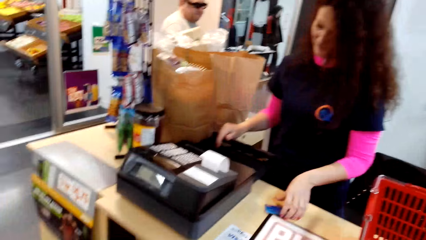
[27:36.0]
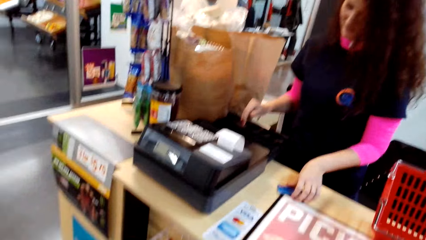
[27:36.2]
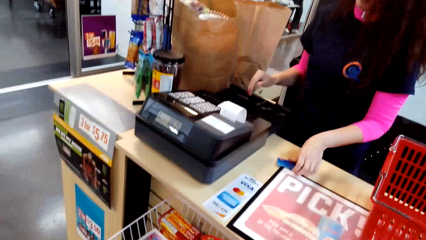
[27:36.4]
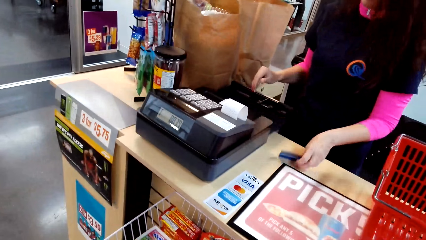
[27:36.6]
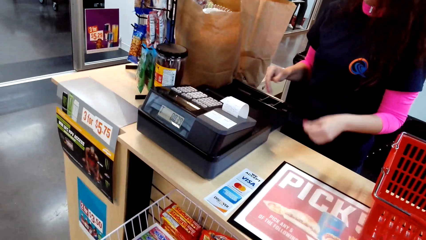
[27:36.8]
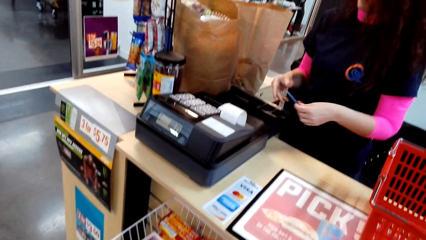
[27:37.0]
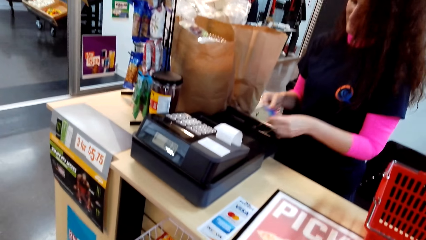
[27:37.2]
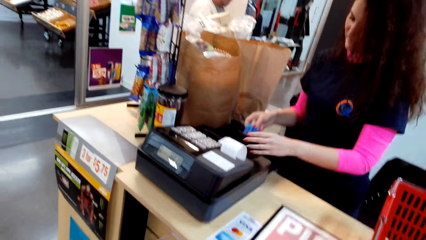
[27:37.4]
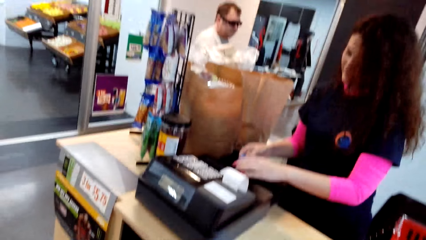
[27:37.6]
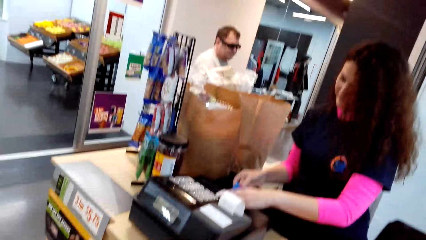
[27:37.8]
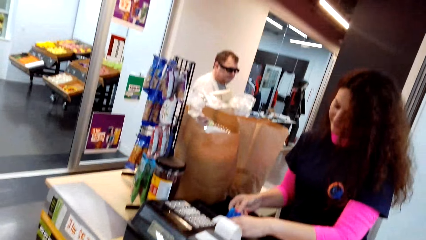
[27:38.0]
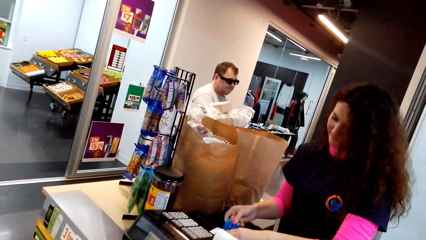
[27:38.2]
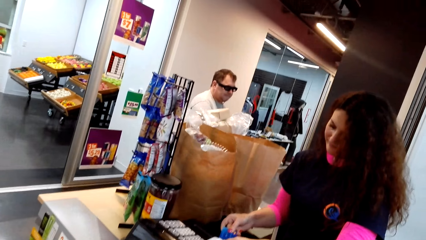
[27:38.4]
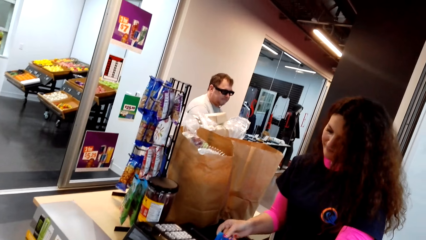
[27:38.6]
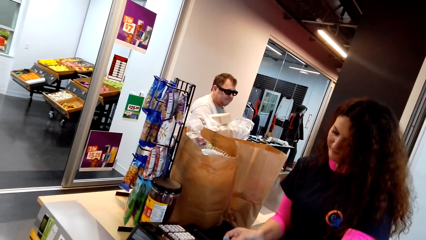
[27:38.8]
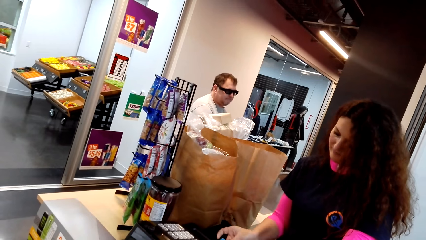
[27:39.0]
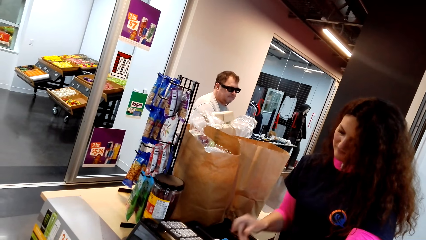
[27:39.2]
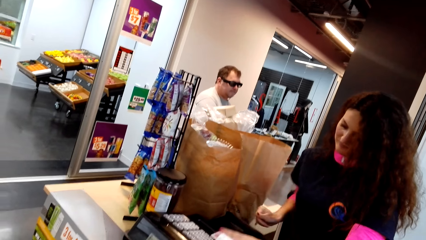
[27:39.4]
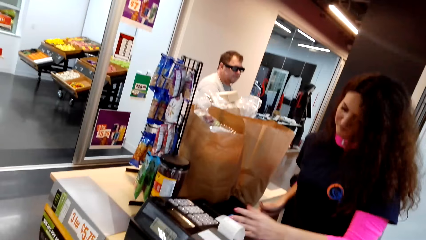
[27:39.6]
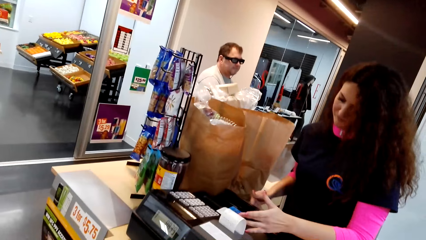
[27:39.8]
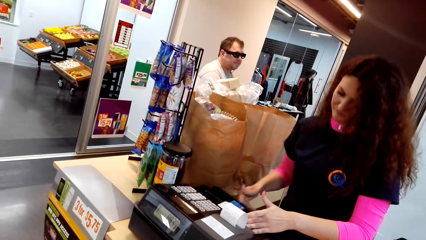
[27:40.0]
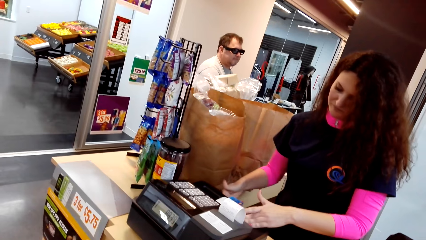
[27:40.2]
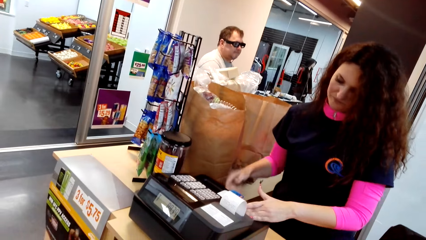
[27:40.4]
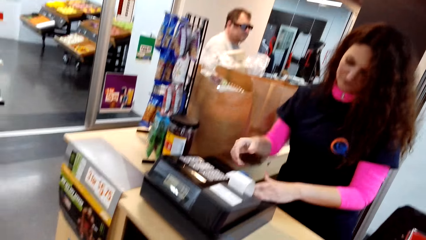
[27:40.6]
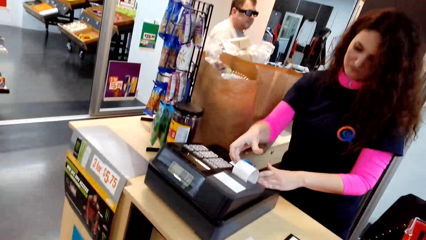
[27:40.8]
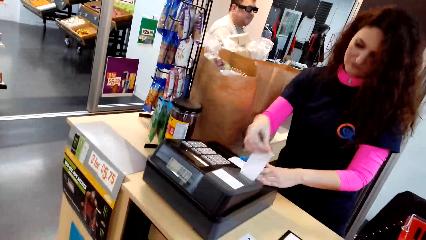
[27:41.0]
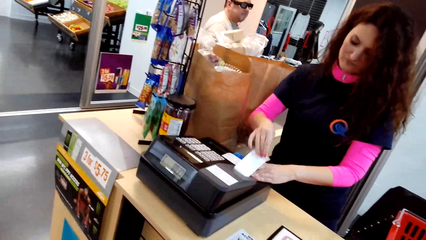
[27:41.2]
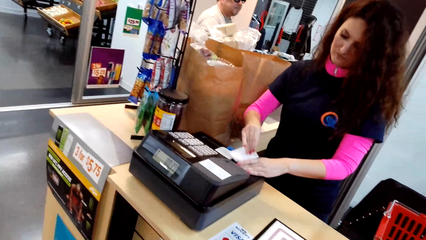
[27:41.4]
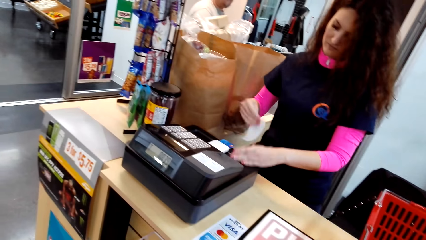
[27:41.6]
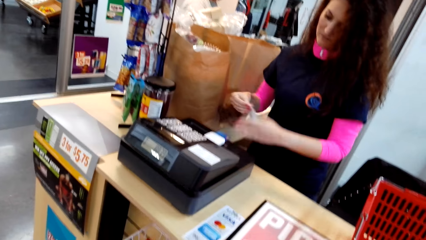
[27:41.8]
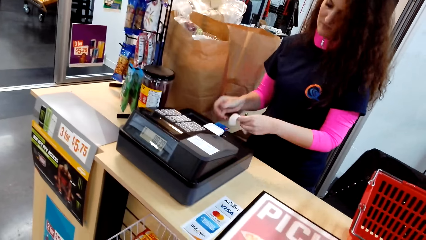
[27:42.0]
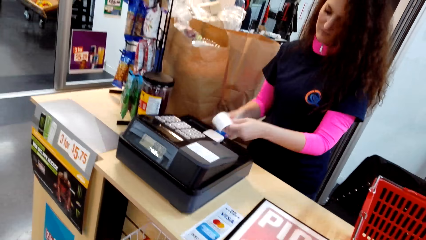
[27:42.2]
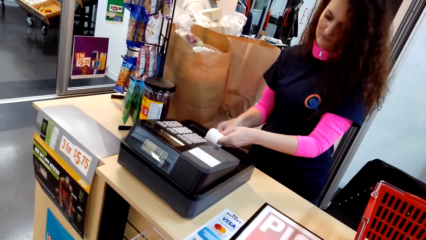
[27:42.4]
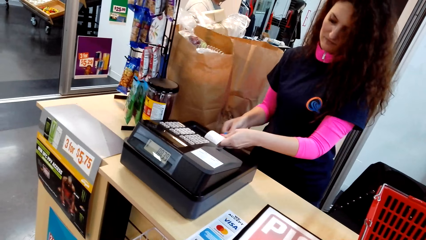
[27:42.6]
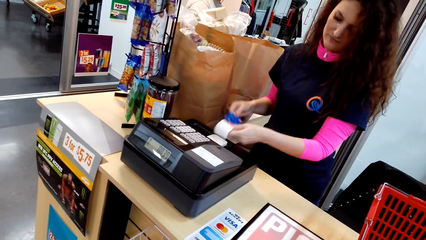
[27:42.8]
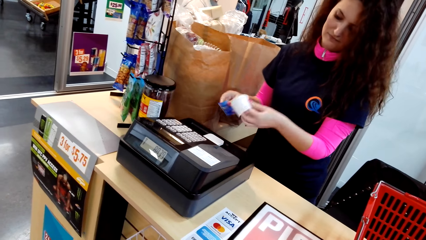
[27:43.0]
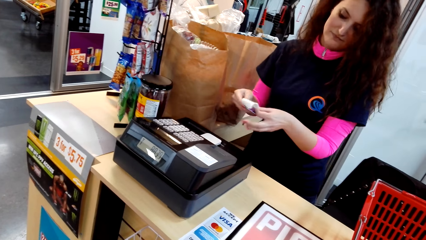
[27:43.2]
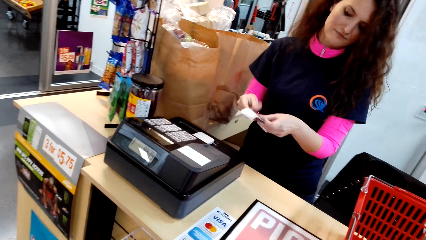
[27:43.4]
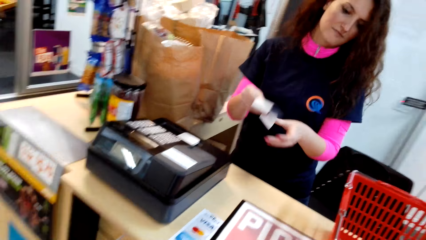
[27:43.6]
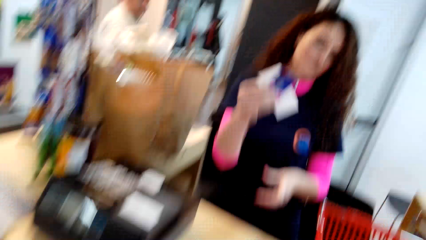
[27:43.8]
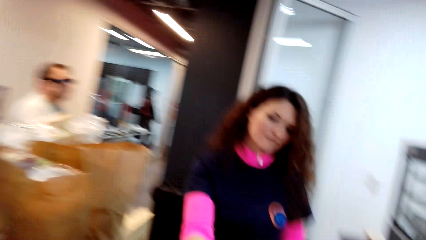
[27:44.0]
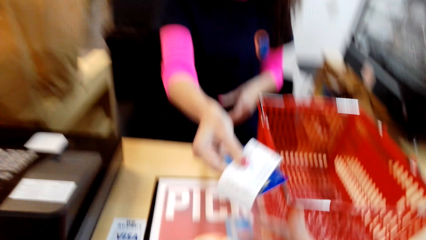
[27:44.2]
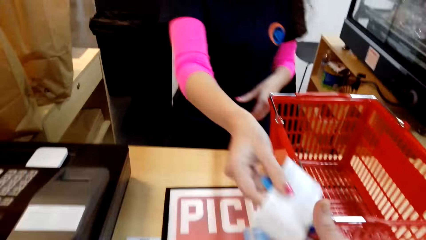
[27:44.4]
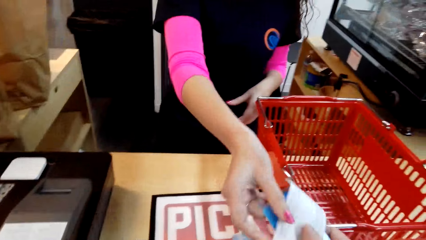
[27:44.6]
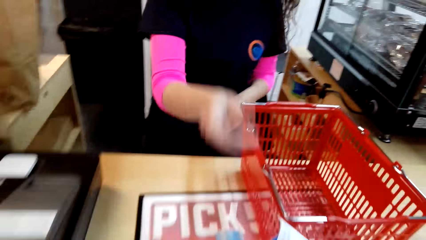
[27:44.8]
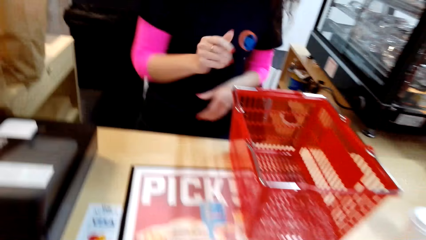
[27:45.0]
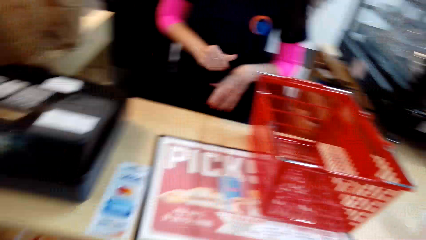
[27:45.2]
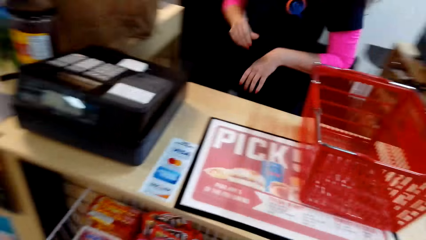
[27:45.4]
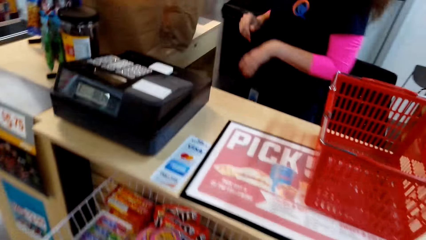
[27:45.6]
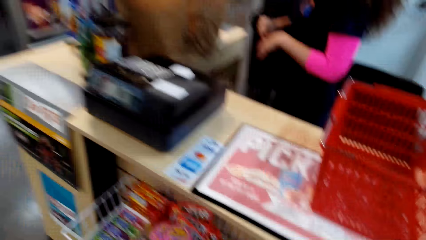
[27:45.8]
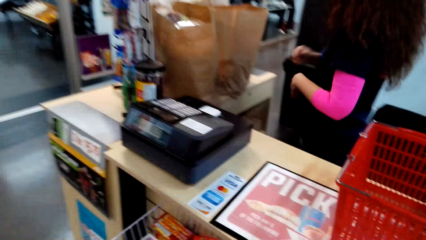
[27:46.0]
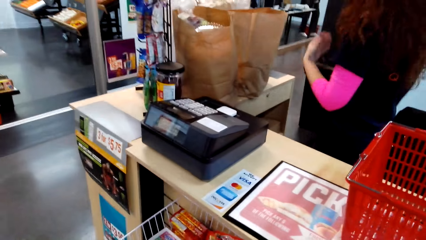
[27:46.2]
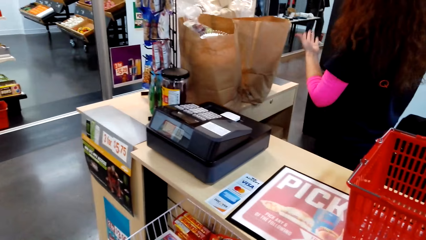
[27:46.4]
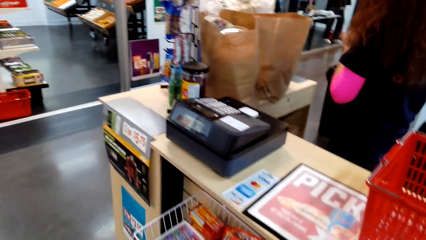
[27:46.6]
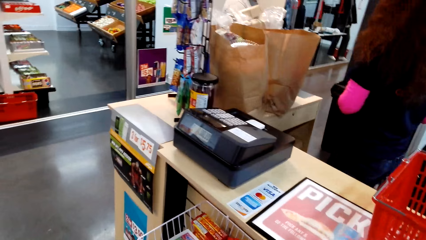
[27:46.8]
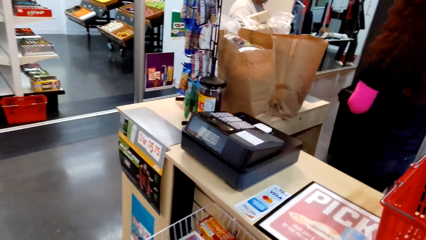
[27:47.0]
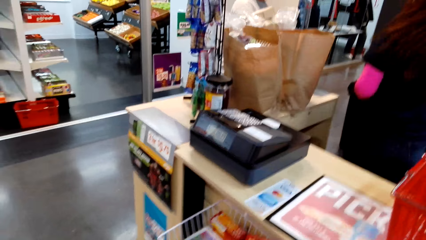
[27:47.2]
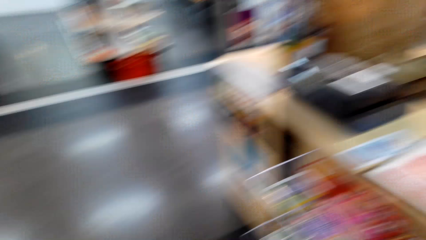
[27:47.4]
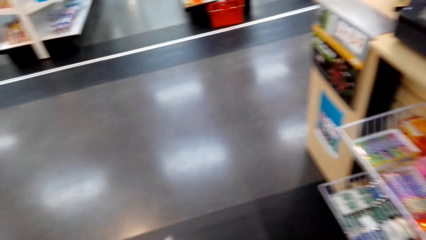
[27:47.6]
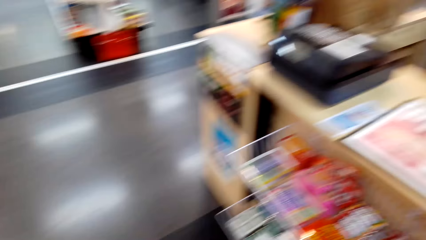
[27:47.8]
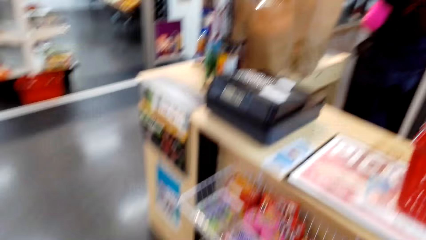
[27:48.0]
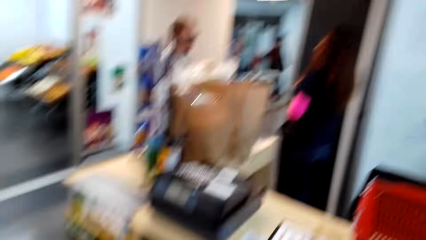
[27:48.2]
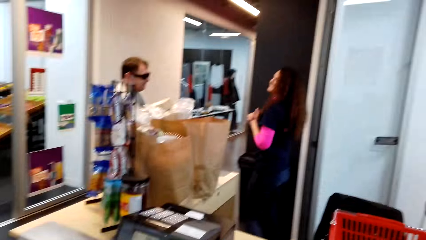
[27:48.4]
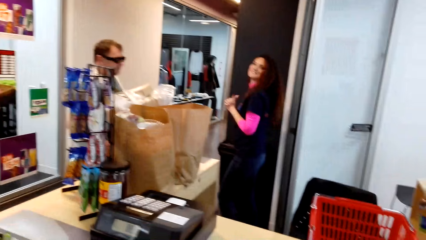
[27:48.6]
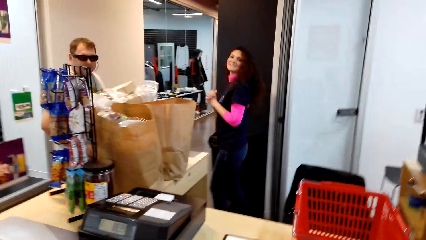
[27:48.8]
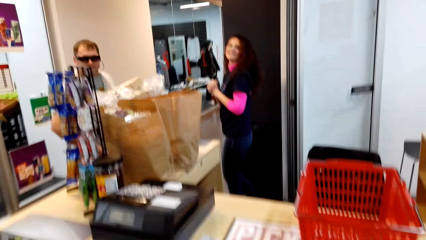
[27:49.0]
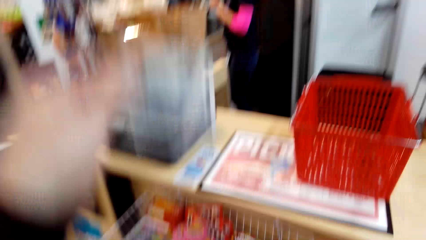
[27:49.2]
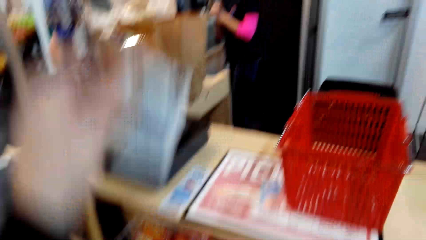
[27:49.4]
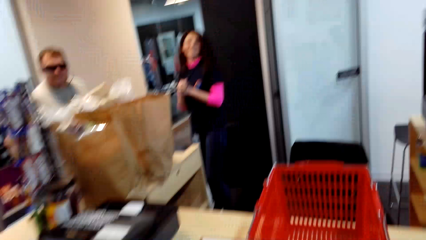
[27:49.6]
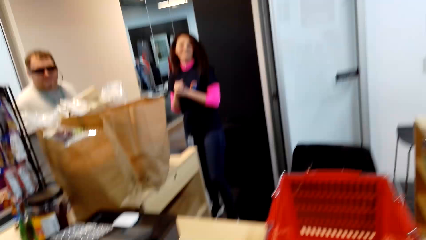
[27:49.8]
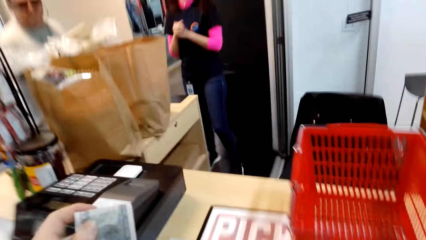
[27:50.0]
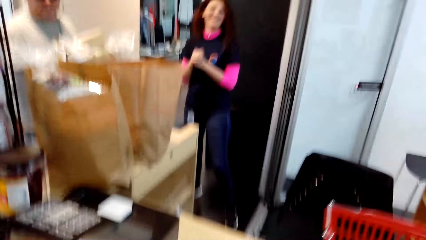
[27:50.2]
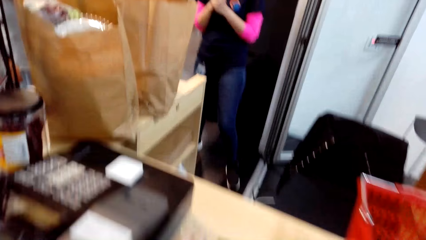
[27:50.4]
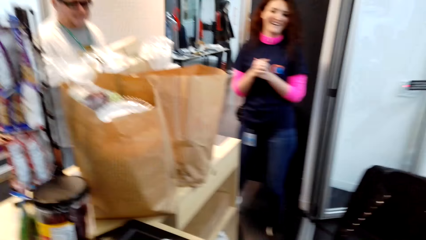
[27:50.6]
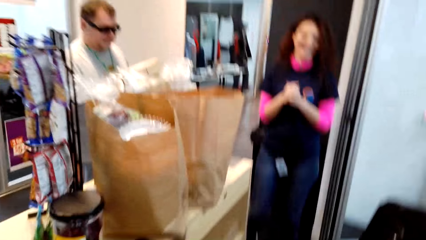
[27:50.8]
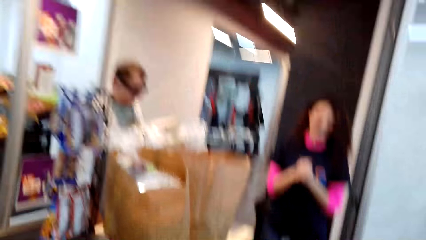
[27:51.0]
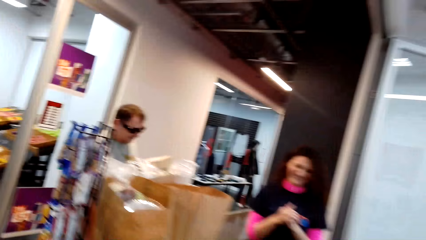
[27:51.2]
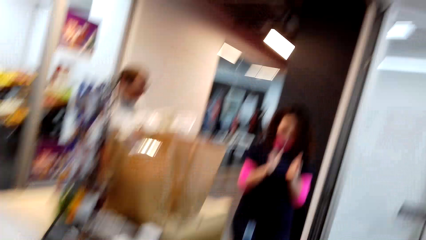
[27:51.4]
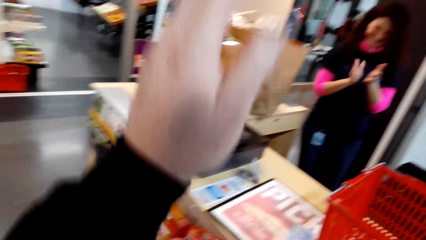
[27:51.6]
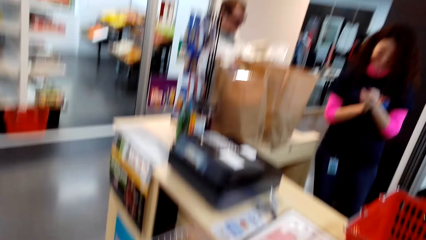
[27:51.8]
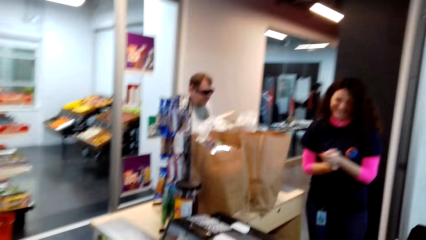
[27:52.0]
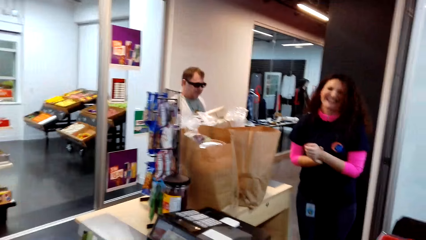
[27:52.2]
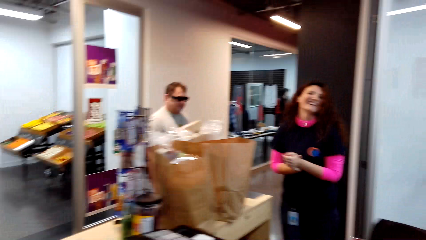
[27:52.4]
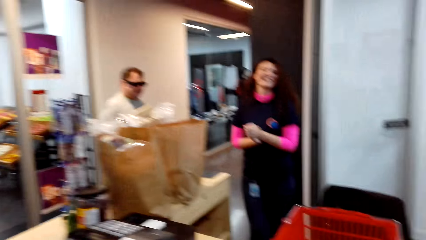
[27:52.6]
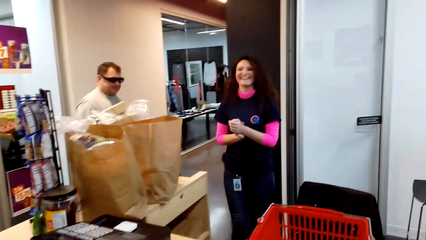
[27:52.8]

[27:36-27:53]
The cashier picks up the ATM card, passes the ATM card to the right hand, and puts the ATM card in the cash register machine. The cashier closes the cash register machine drawer. The cashier cuts a receipt with the hand, takes the receipt, and picks up the ATM card. The cashier gives the ATM card and the receipt to the camera wearer. The camera wearer looks around. The cashier walks towards a person. The camera wearer interacts with the cashier.
